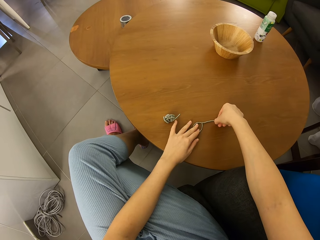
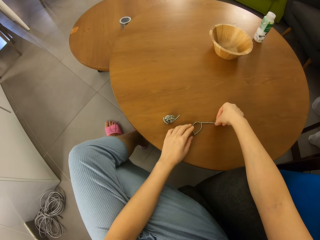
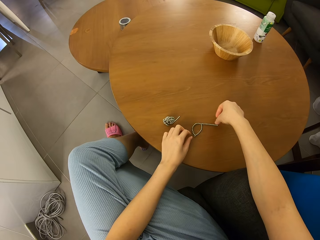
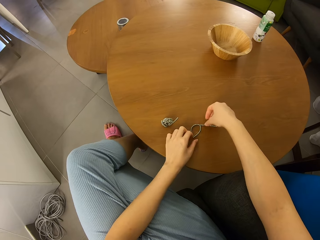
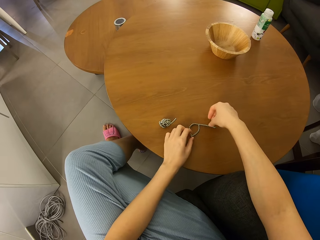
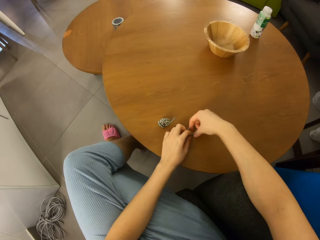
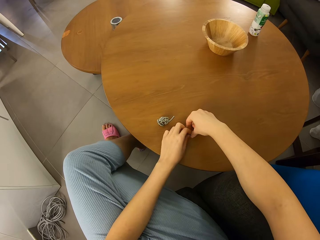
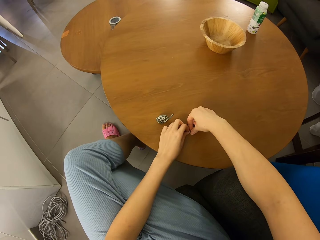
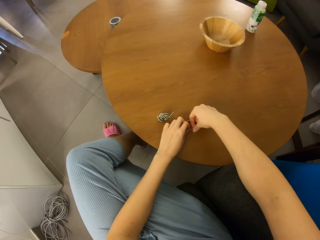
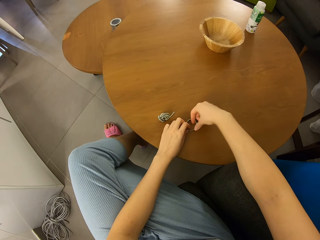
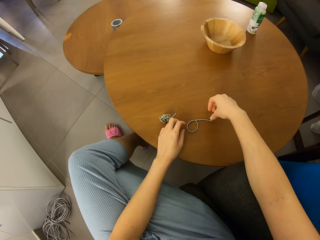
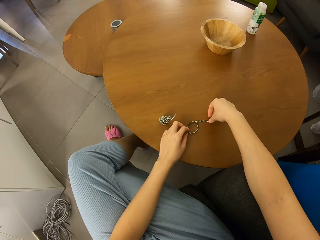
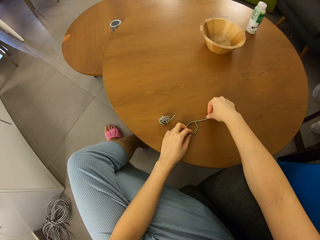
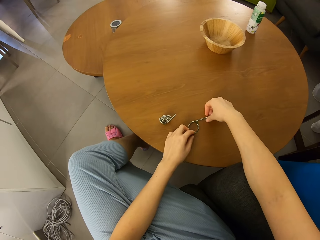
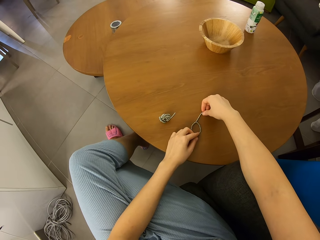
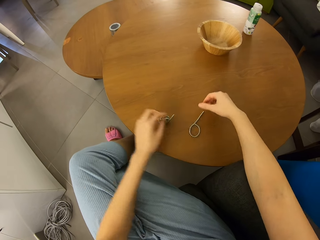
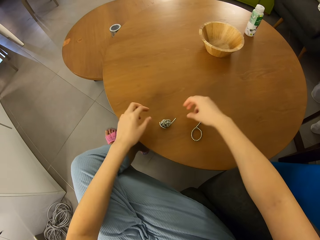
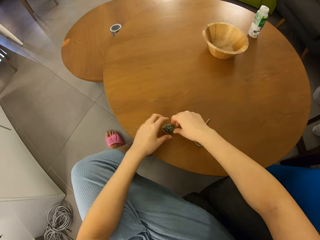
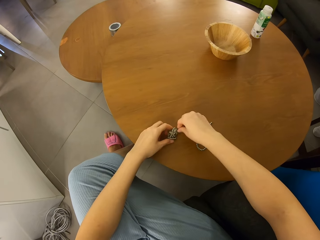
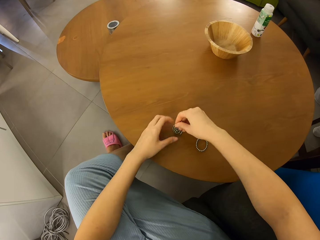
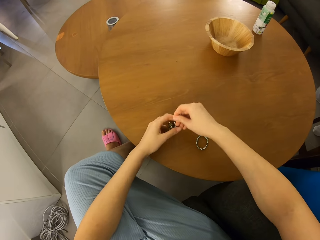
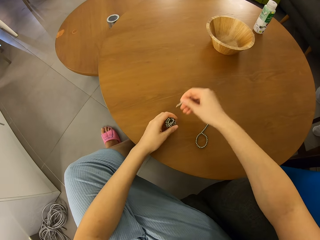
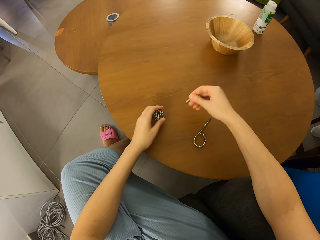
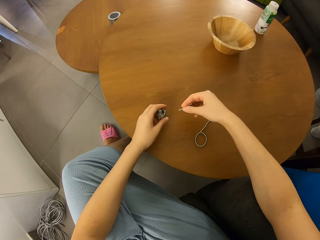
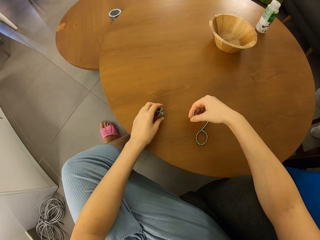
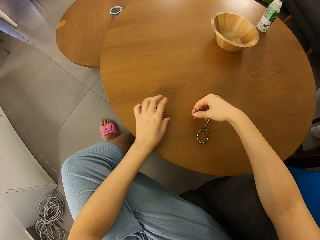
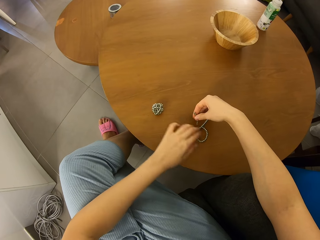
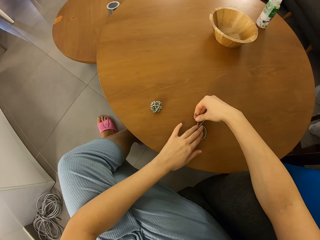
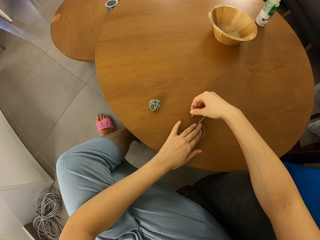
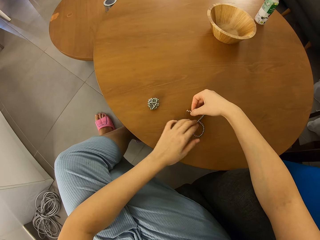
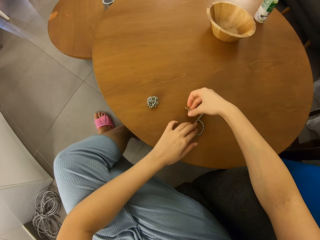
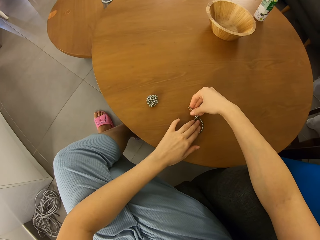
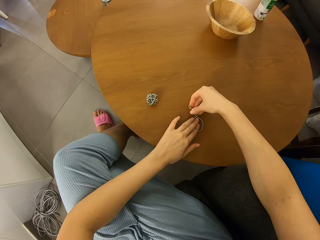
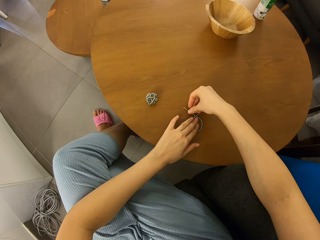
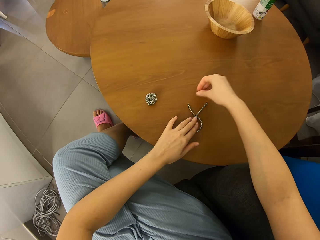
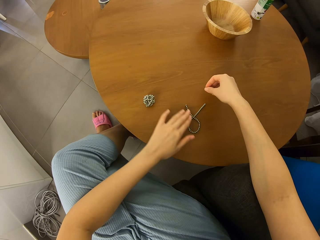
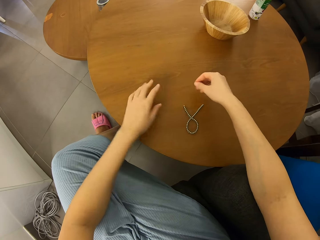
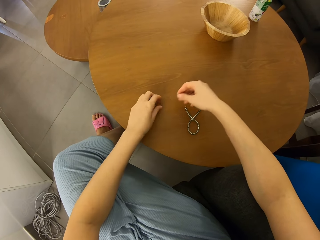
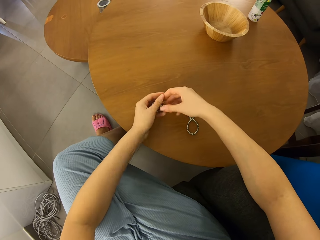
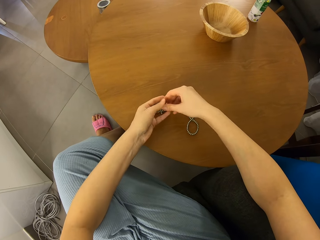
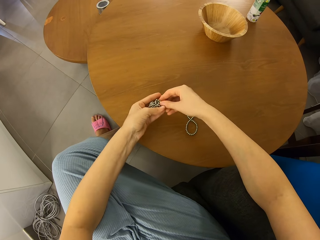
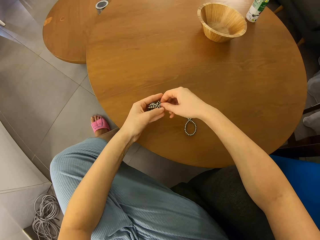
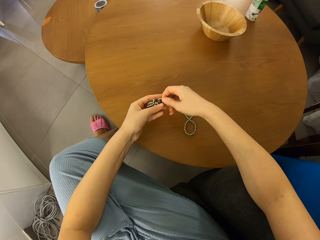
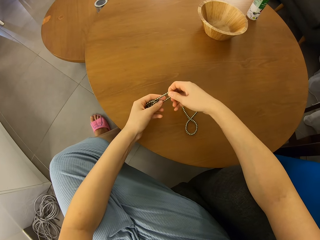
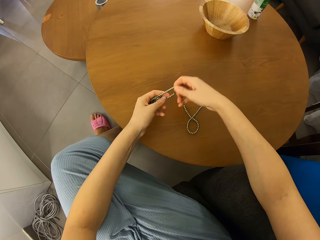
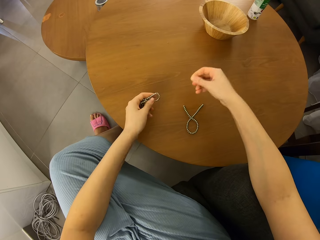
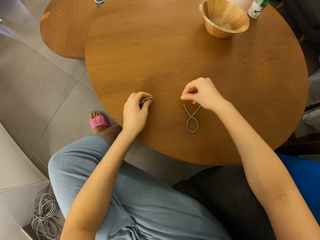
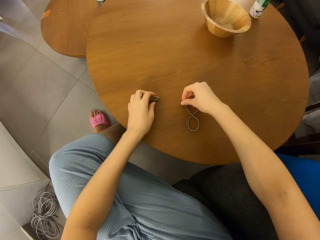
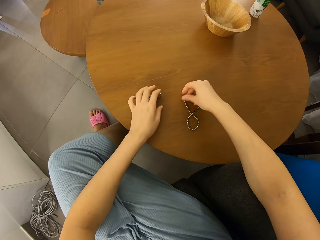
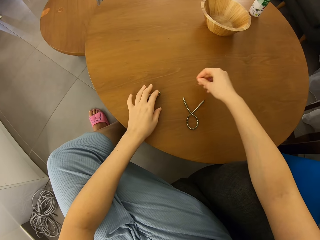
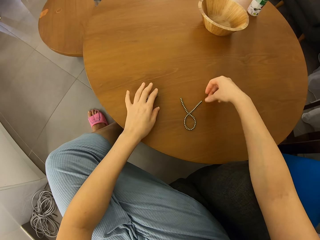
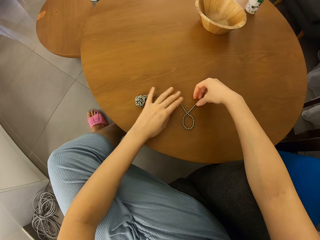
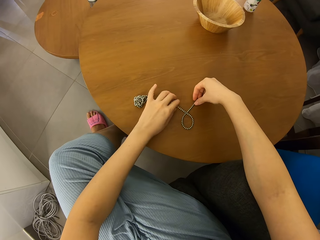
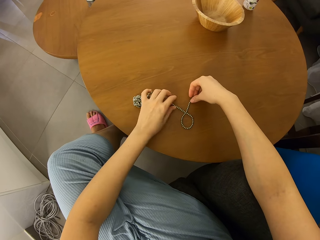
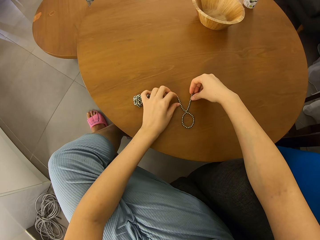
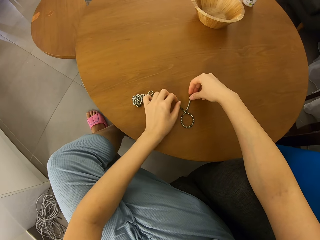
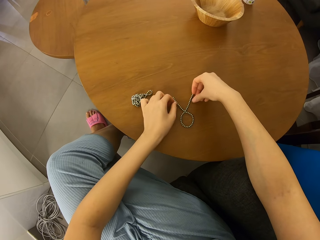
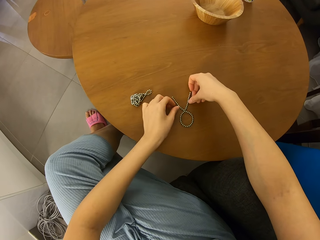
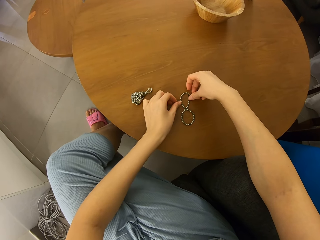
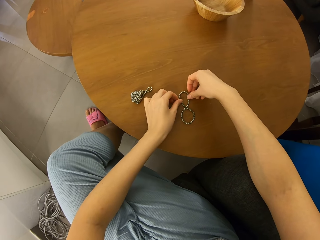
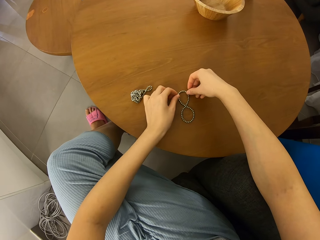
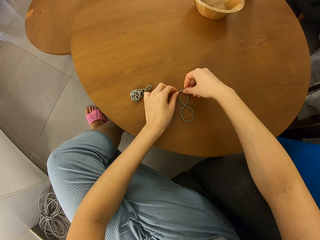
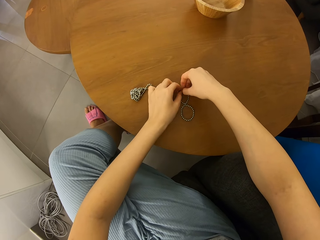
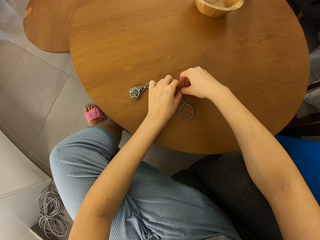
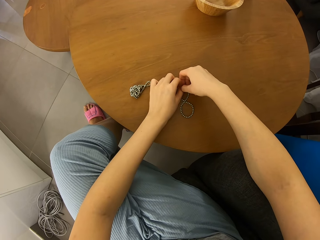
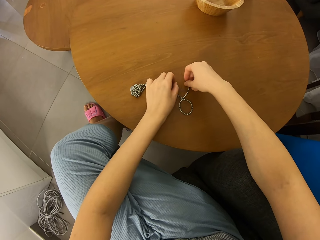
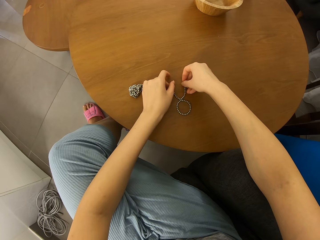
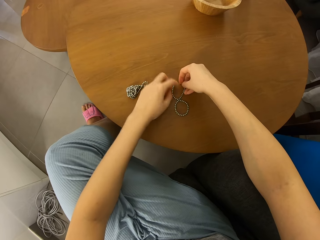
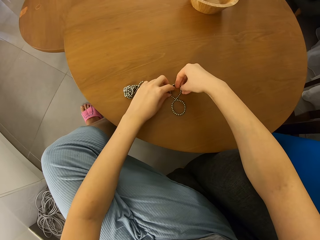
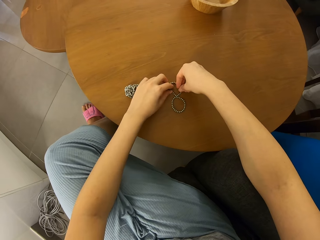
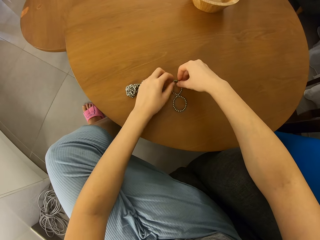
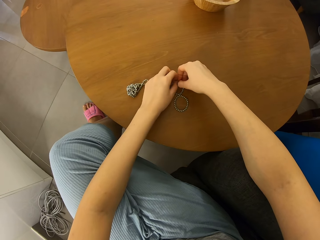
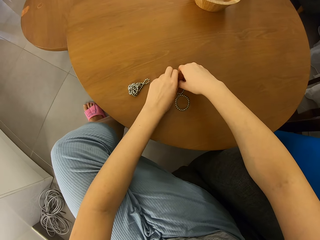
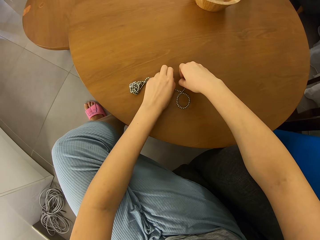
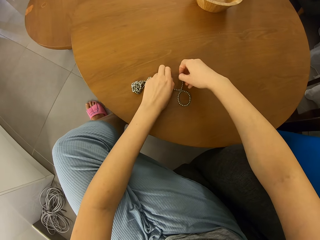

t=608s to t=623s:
The camera wearer picks up neodymium magnet spheres. They pull a piece of the neodymium magnet spheres on a table. They separate the magnetic beads. They put the neodymium magnet spheres on the table. They join the beads together on the table. They put a hand on the neodymium magnet spheres on the table. They pick up the neodymium magnet spheres. They cut a piece of the neodymium magnet spheres. They join pieces of the neodymium magnet spheres on the table. They form a shape with the neodymium magnet spheres on the table.

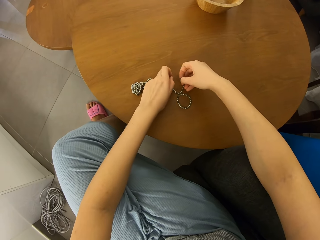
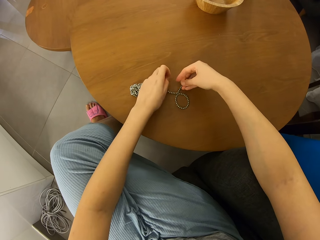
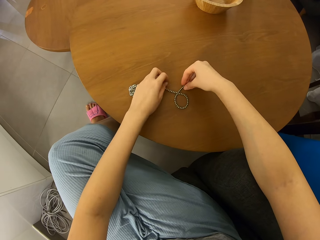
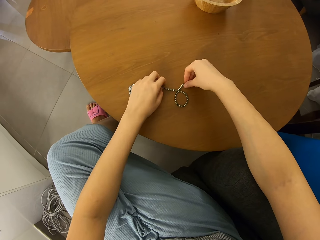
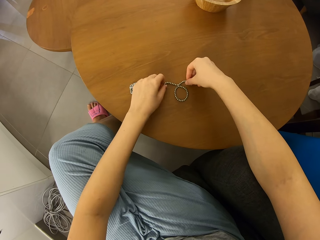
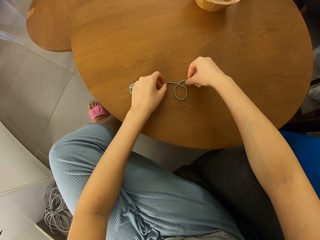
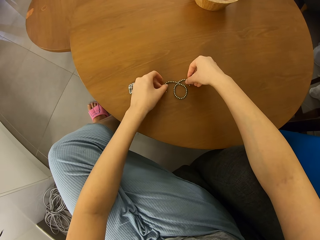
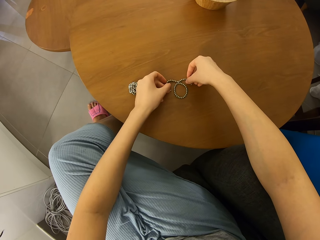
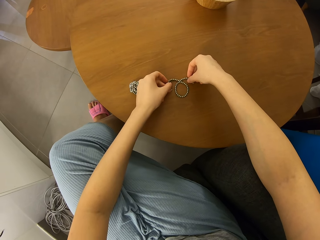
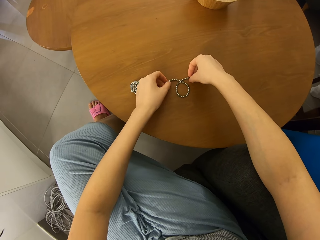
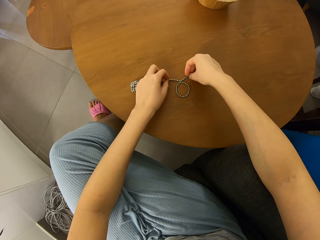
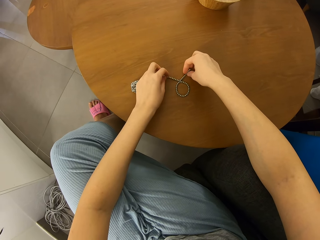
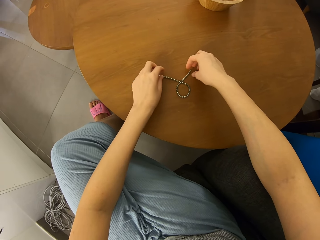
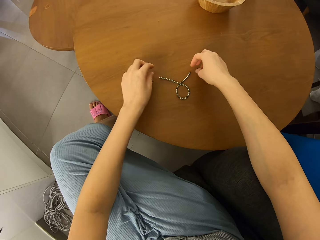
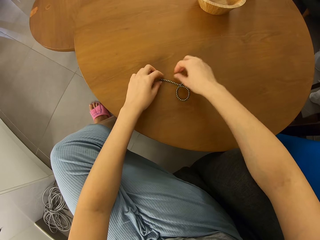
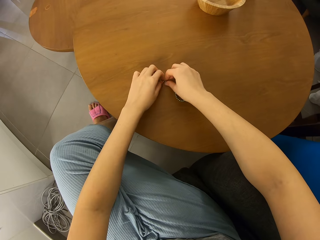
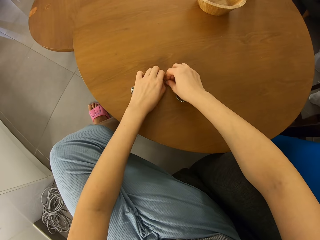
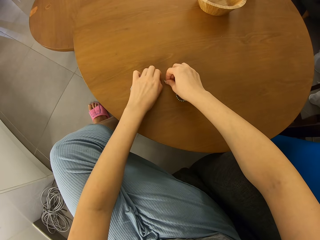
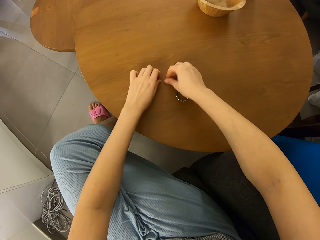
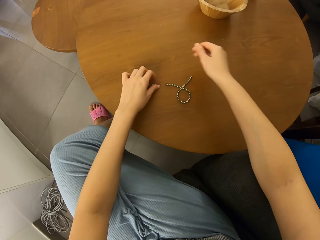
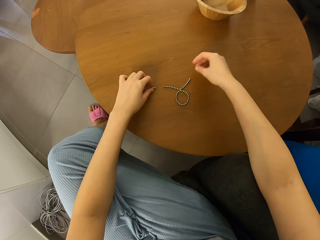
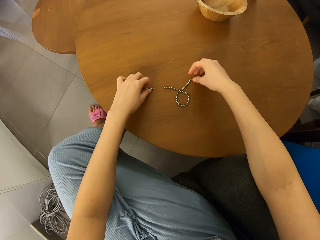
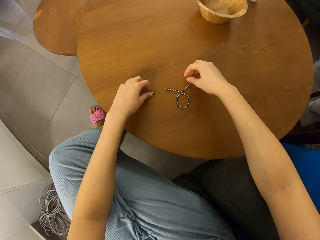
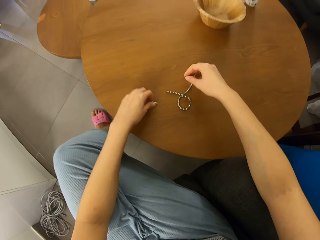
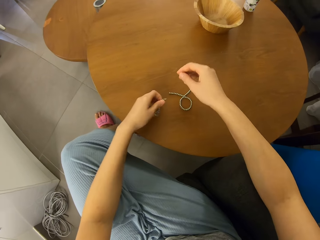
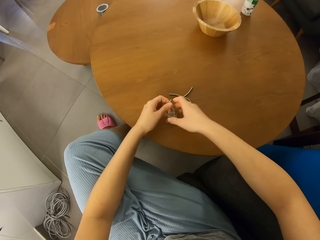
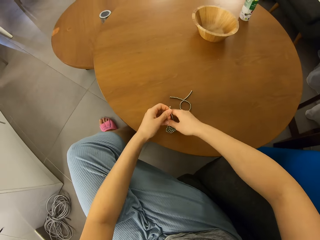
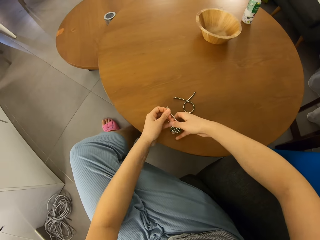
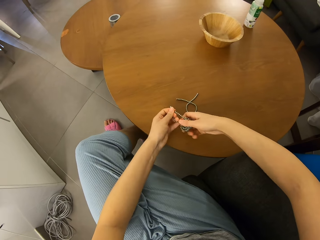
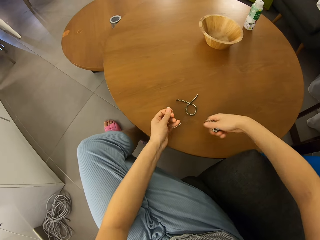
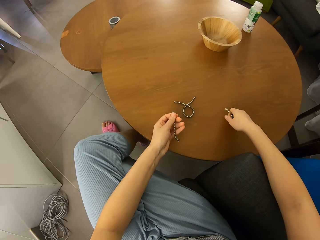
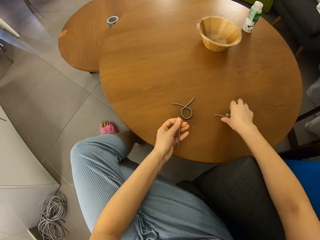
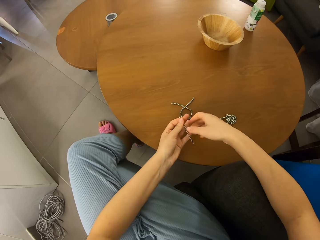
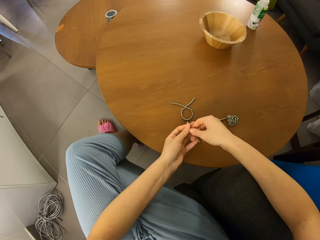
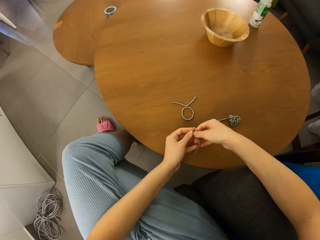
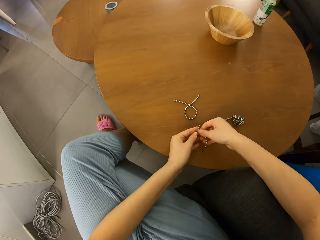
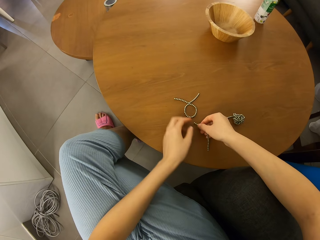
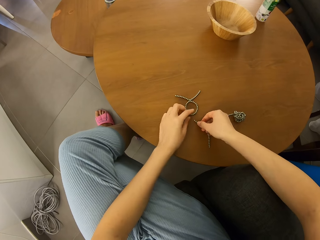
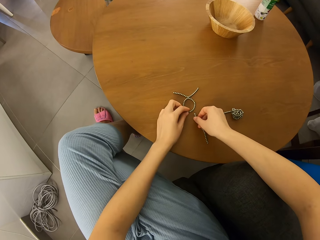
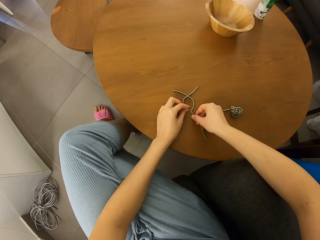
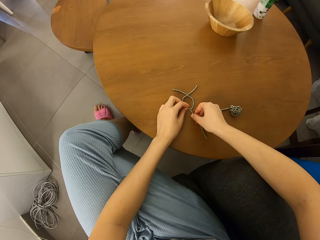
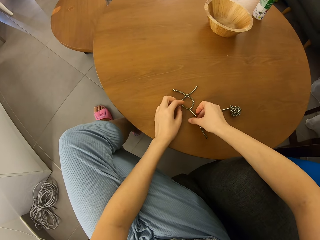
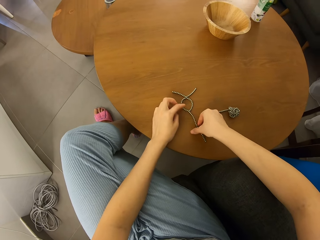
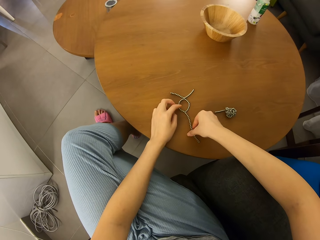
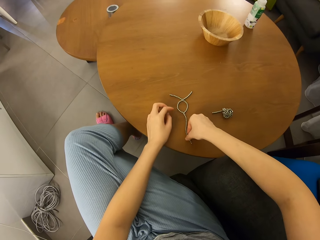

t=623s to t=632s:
The camera wearer cuts a piece of neodymium magnet spheres. They pick up the neodymium magnet spheres. They remove a piece of the neodymium magnet spheres. They put the neodymium magnet spheres on a table. They separate the magnetic beads. They switch a piece of the neodymium magnet spheres to the other hand.
